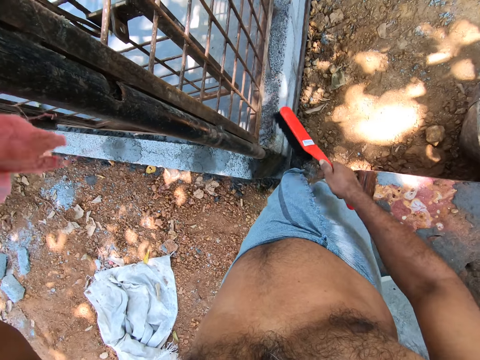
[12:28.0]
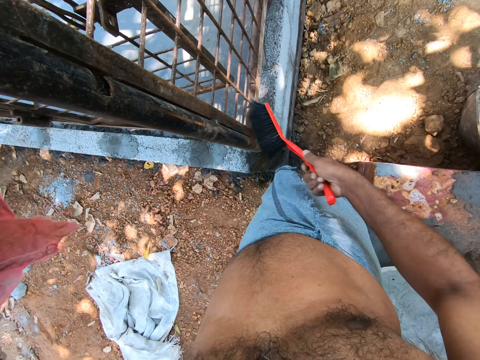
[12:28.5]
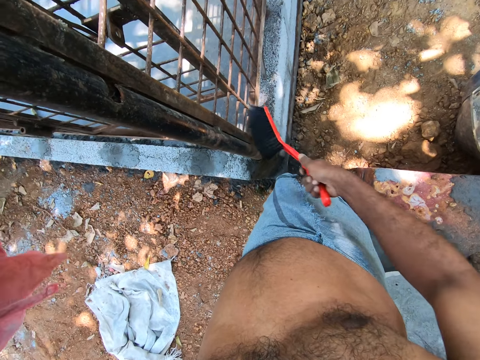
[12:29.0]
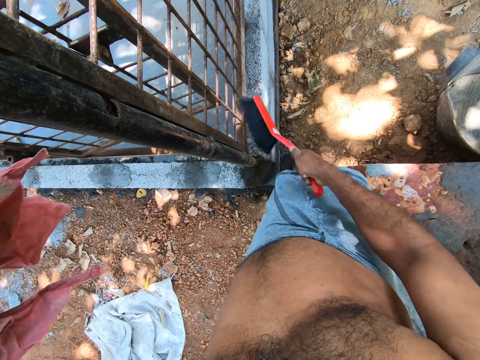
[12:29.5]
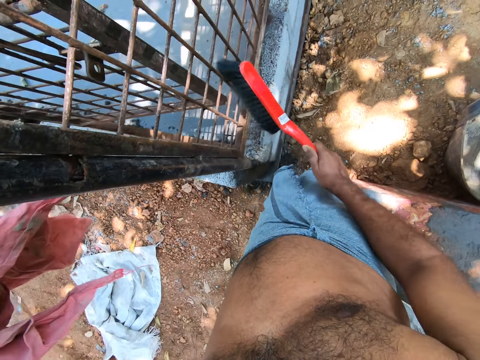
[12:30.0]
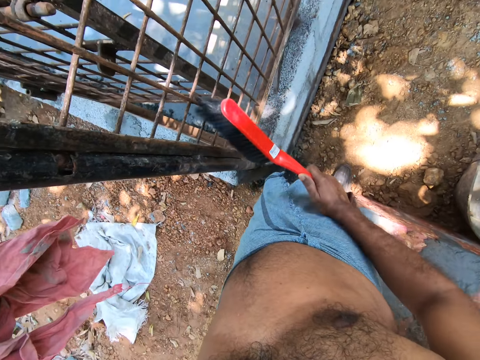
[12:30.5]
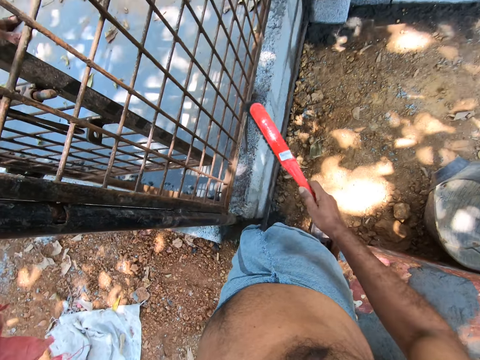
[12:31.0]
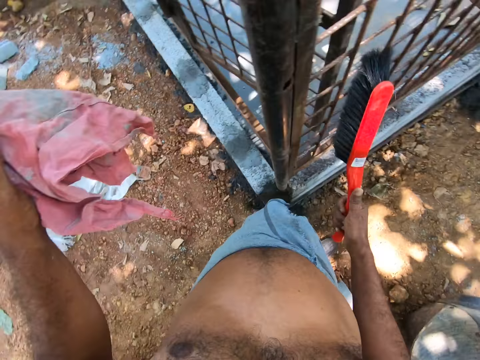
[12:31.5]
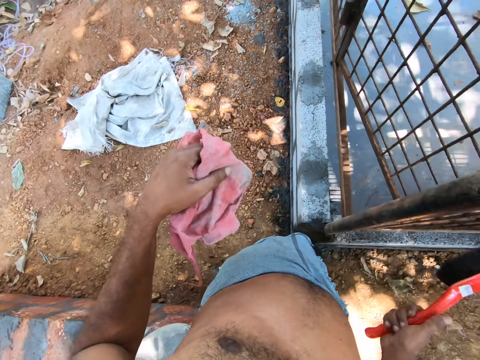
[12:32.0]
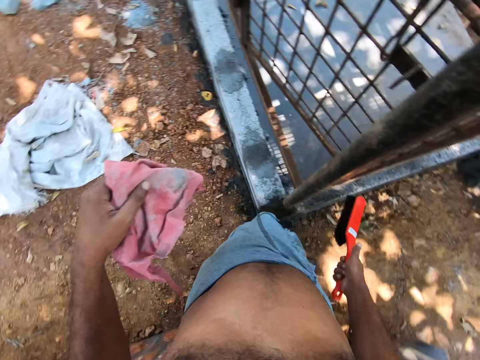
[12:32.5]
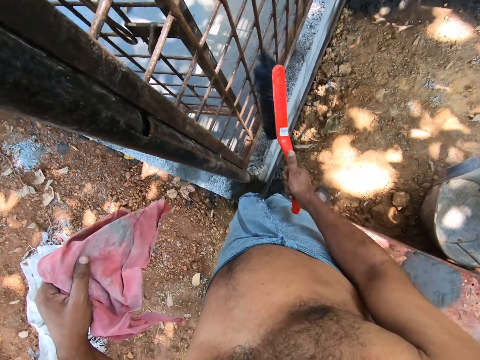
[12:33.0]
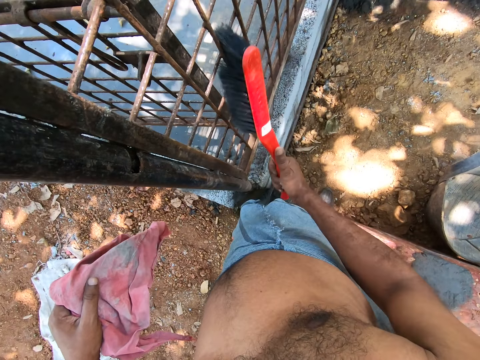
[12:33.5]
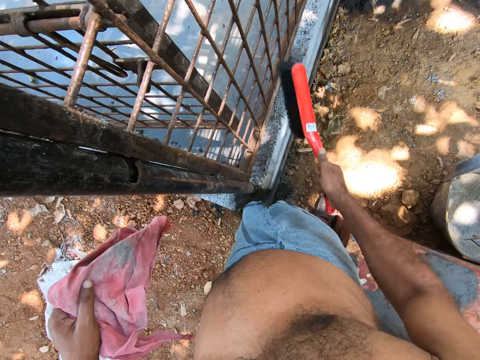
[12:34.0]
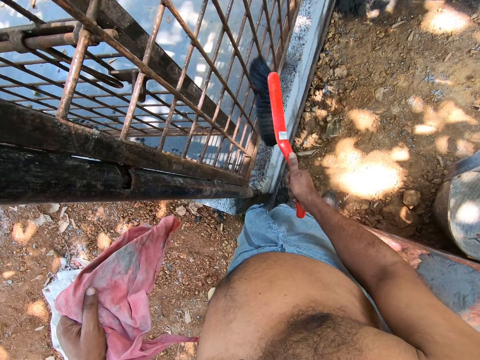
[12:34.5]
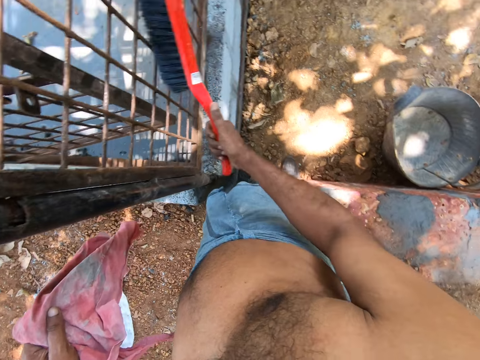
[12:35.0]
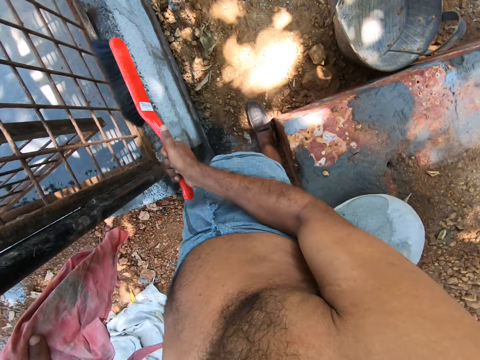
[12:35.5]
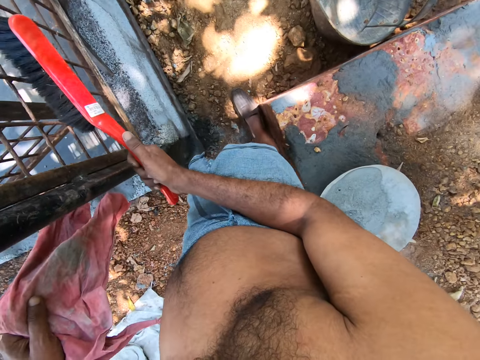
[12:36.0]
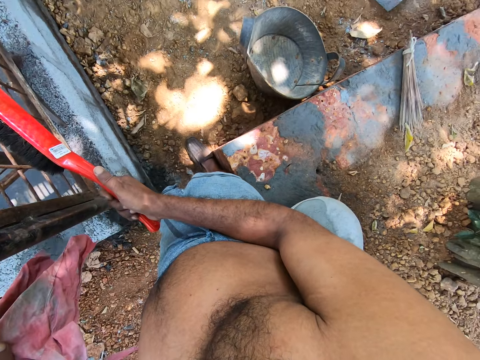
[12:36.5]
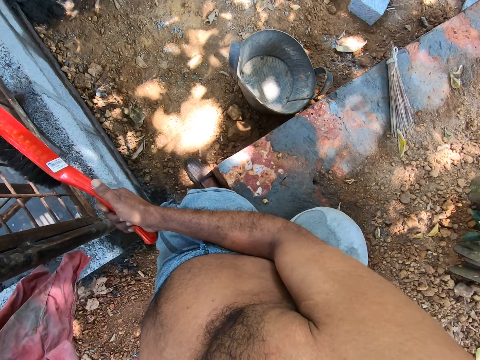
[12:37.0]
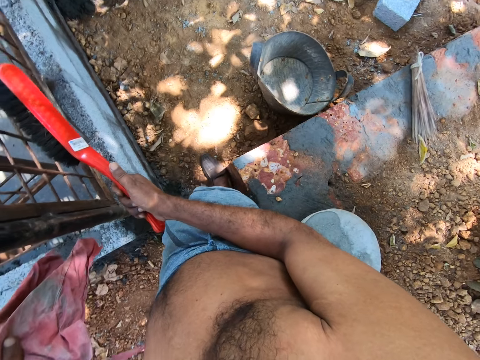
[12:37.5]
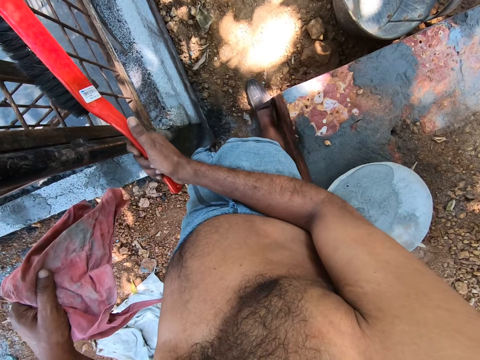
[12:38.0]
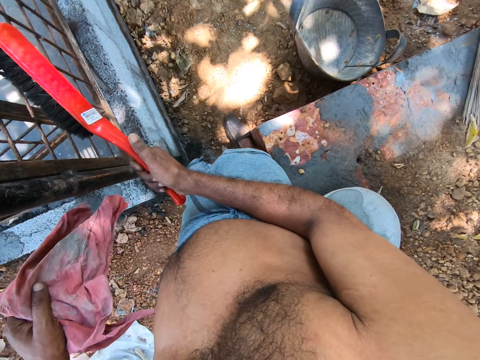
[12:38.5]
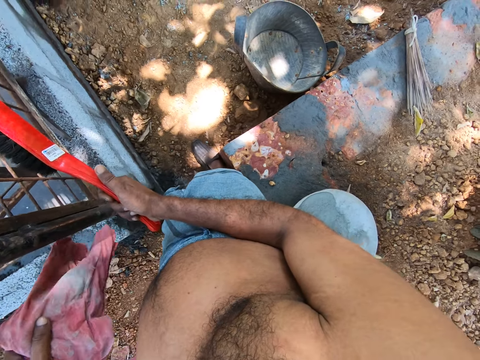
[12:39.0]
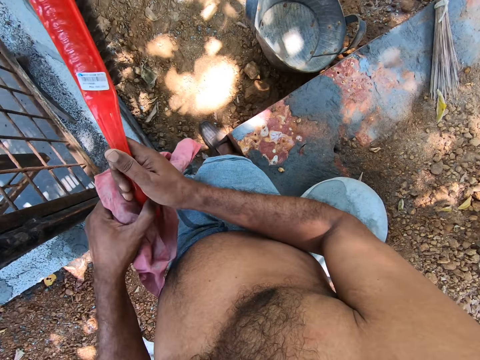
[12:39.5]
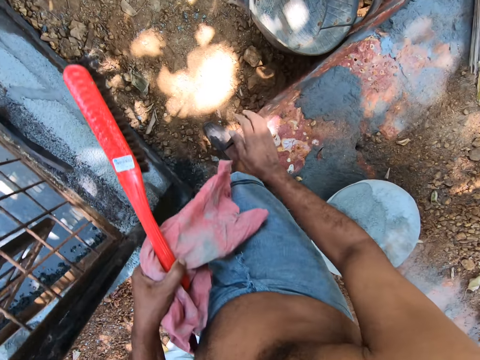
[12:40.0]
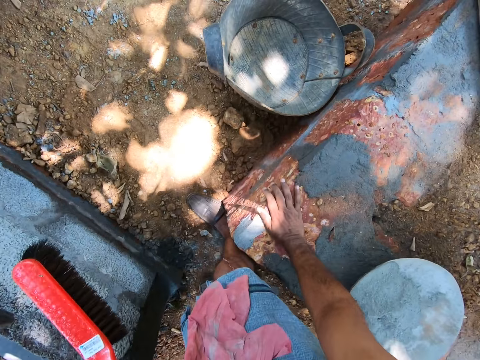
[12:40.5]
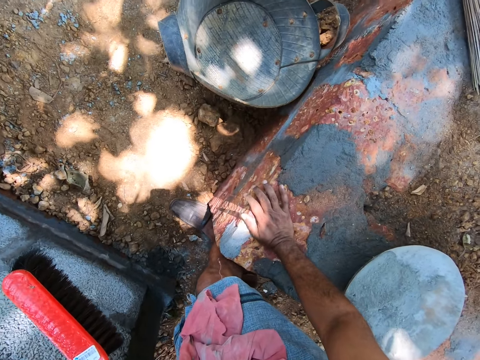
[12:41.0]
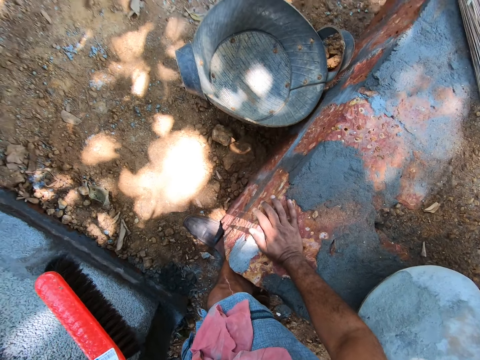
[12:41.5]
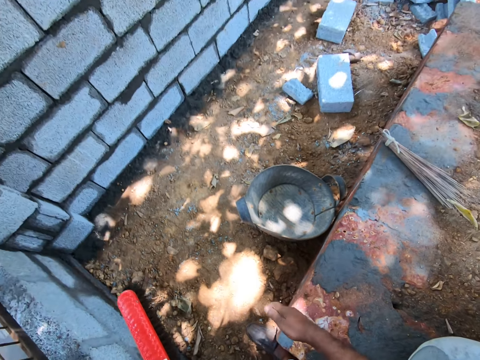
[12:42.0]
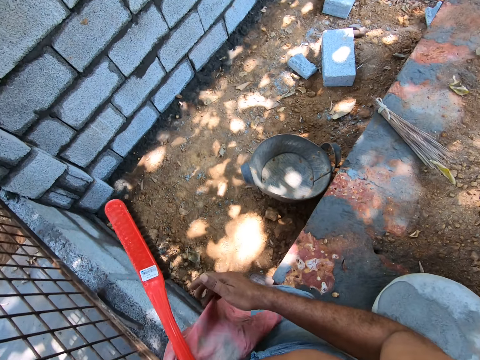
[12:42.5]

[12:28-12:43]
The camera wearer passes the brush from his right hand to his left hand. He places his right hand on the platform.

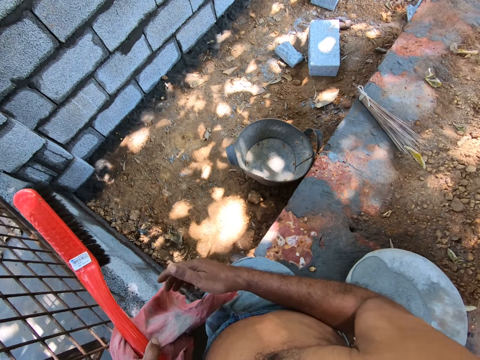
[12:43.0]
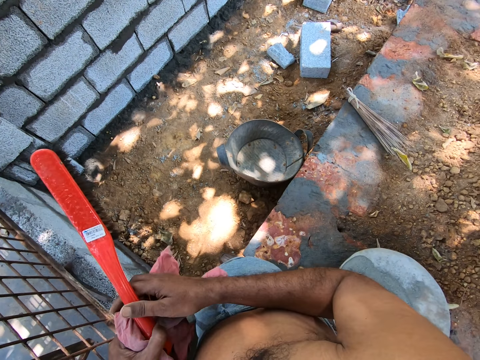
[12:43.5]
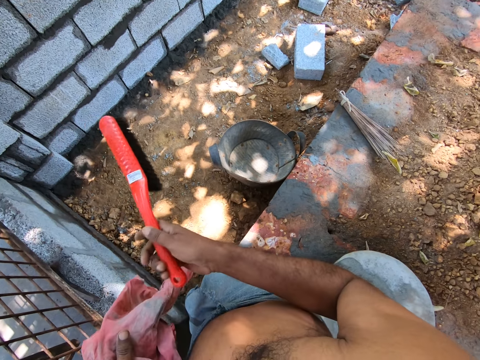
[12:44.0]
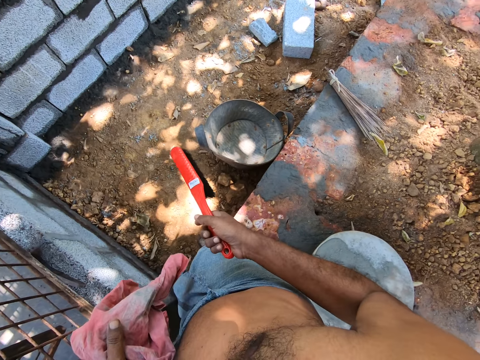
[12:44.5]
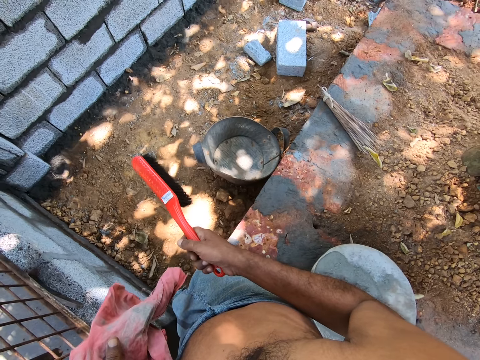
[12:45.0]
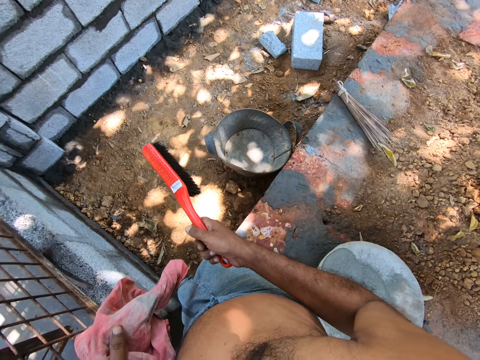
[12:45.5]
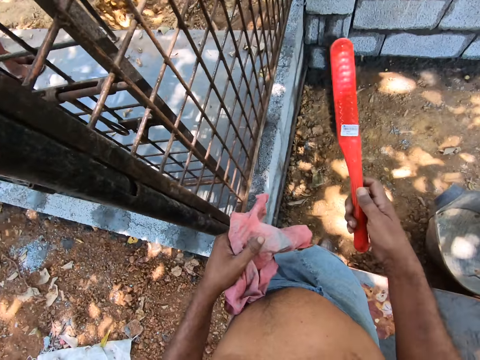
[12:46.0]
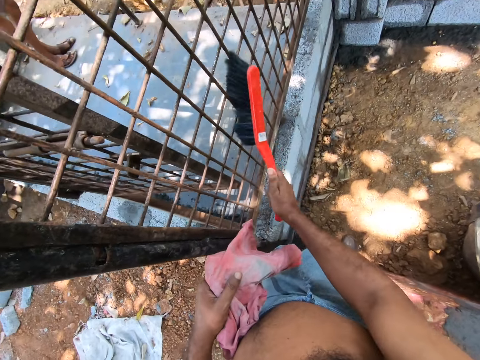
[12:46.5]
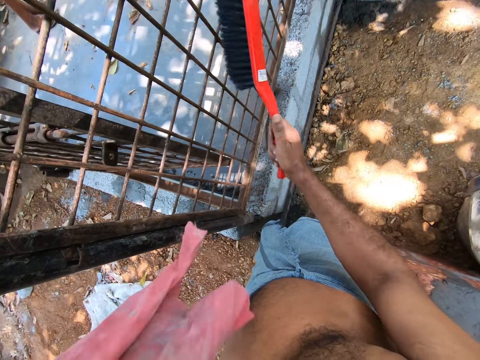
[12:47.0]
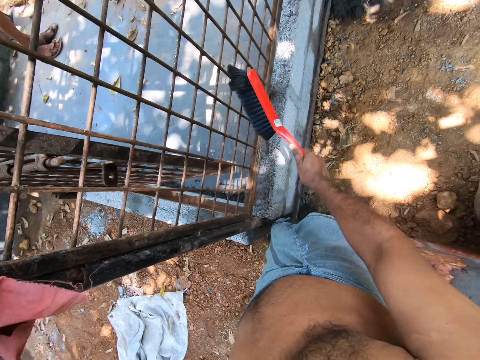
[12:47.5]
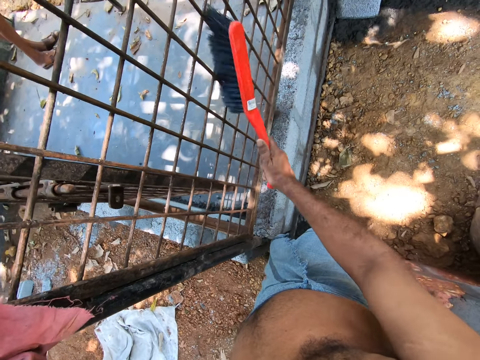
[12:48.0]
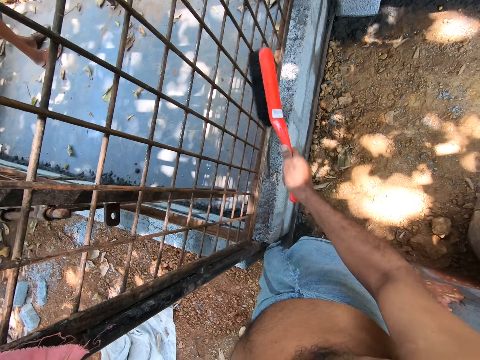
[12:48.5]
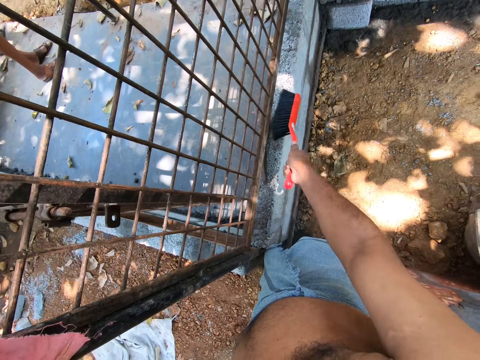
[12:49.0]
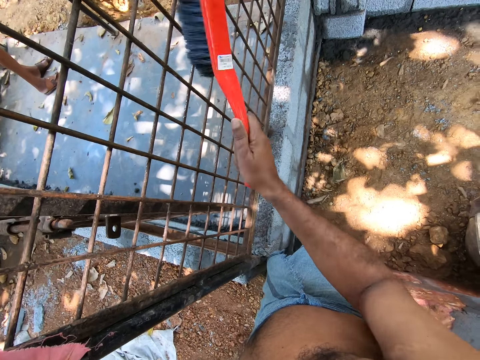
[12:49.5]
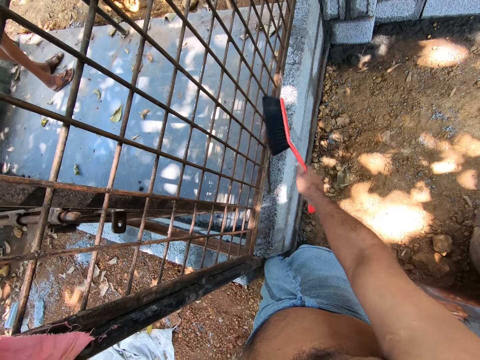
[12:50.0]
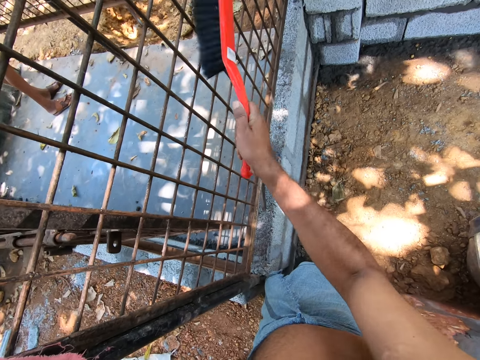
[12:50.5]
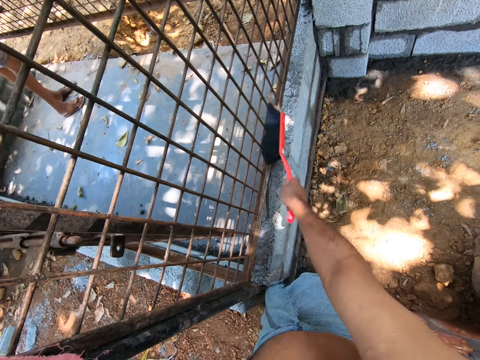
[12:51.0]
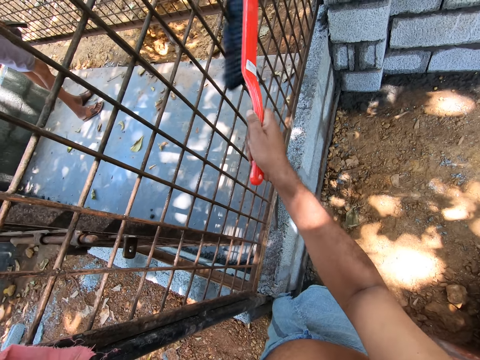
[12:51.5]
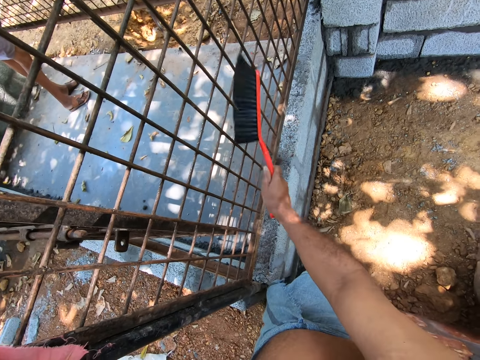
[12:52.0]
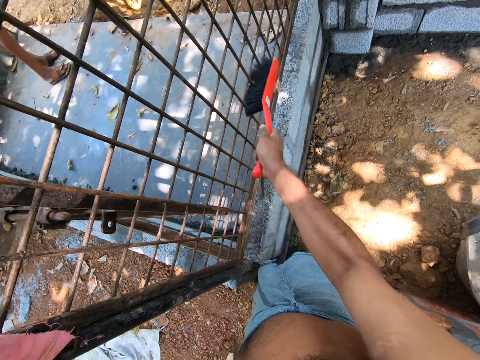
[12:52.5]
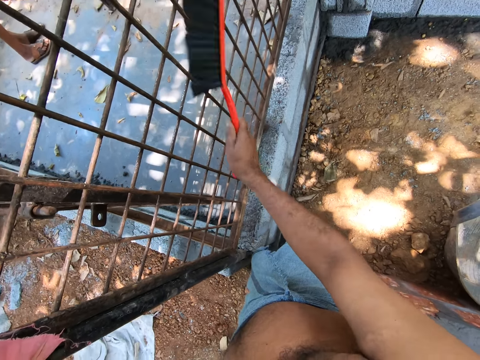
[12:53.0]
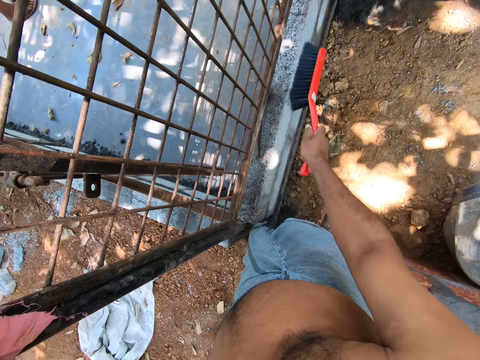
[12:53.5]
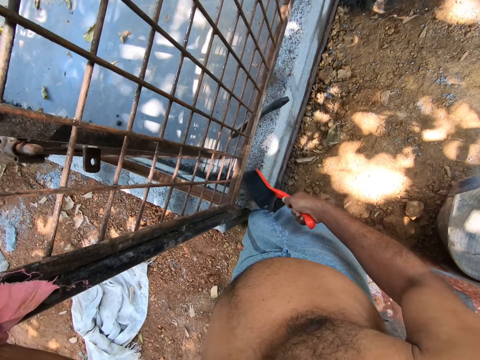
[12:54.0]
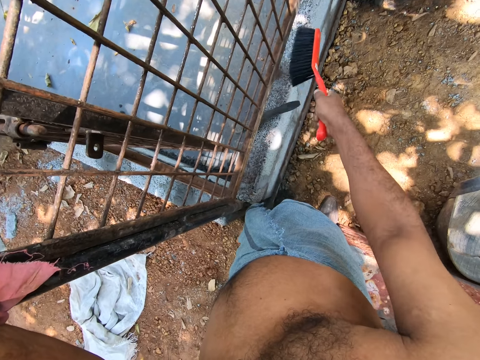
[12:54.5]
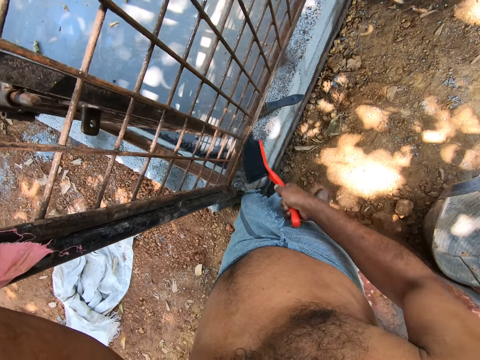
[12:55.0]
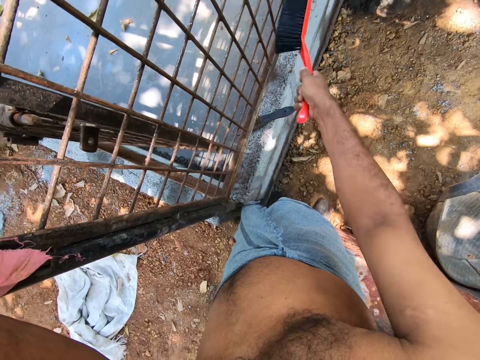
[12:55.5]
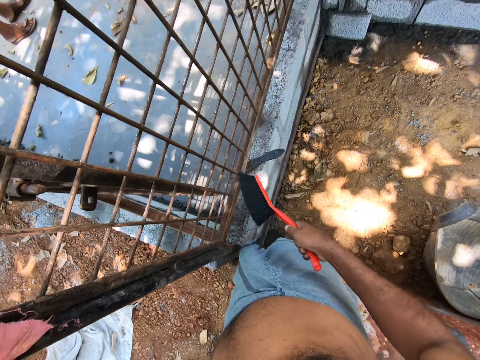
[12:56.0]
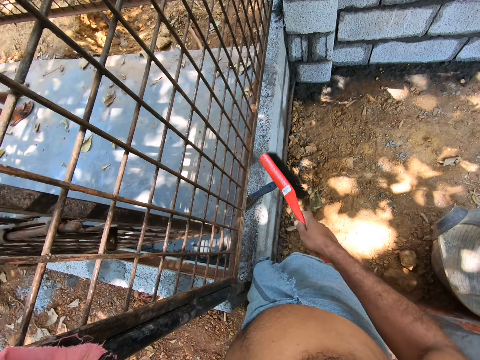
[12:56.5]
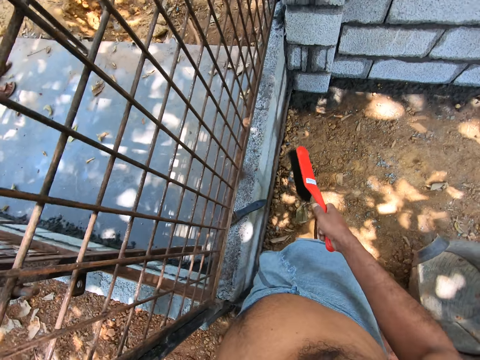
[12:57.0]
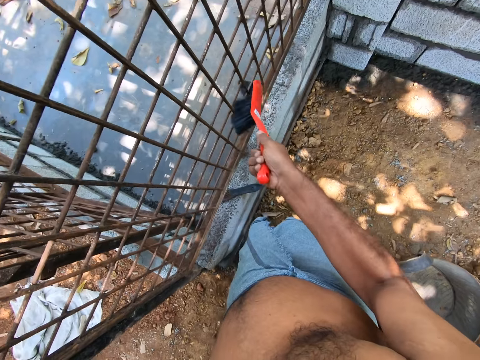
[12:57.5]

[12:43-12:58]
The camera wearer passes the brush from his left hand to his right hand. He holds the brush with his right hand. He cleans the cage with the brush in his right hand.
